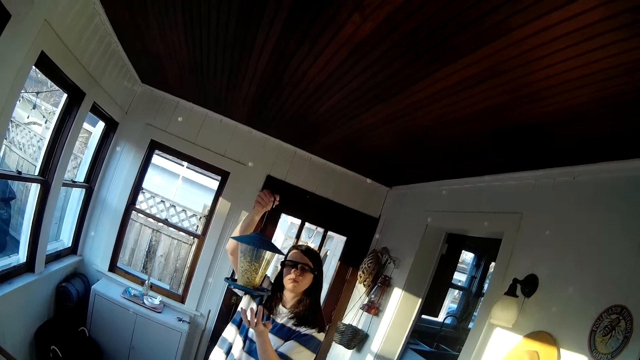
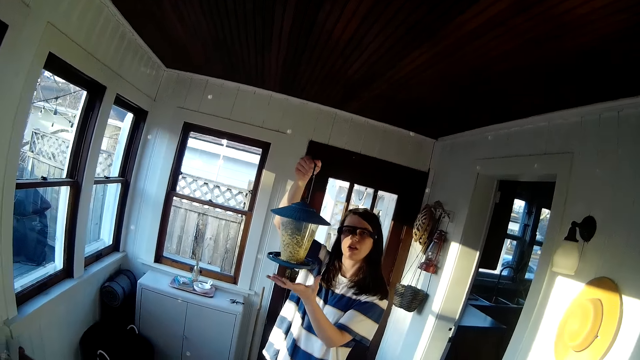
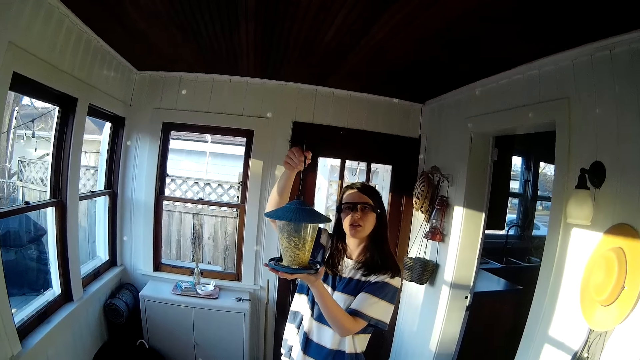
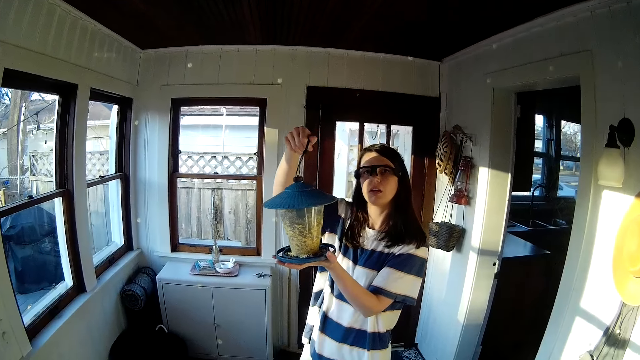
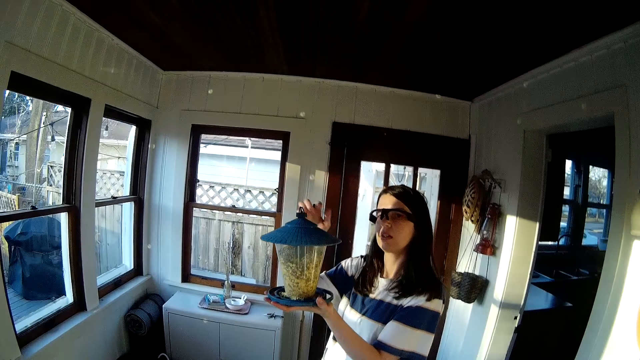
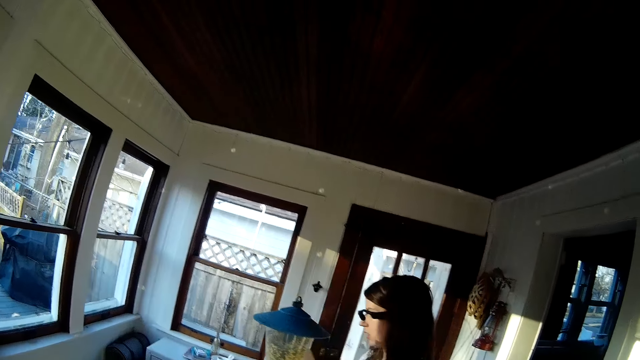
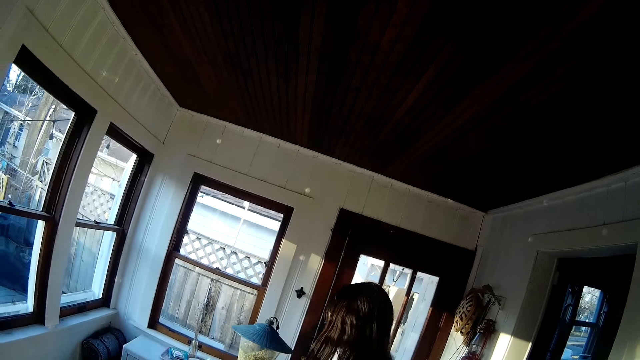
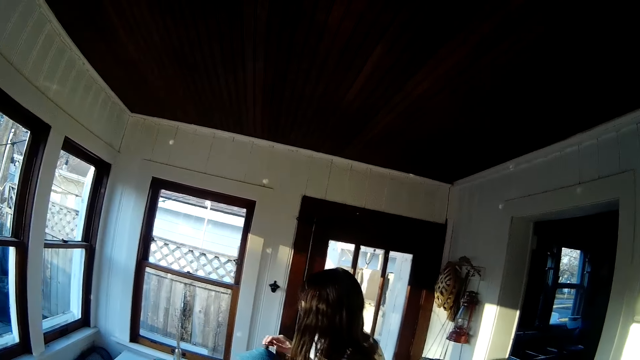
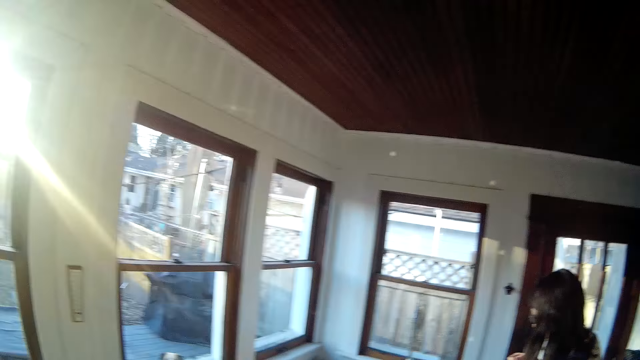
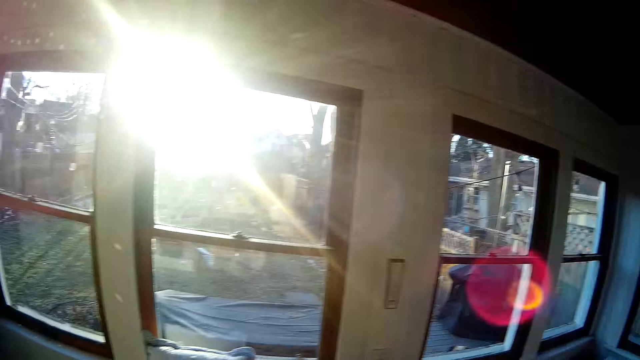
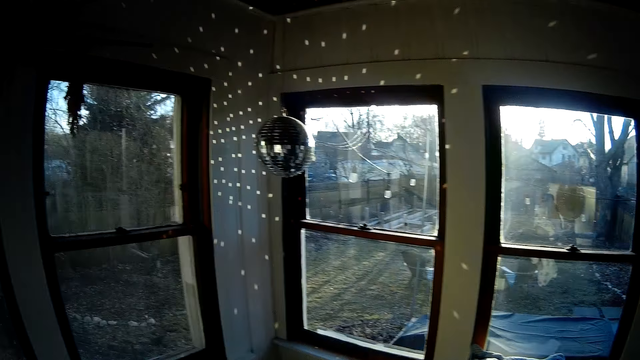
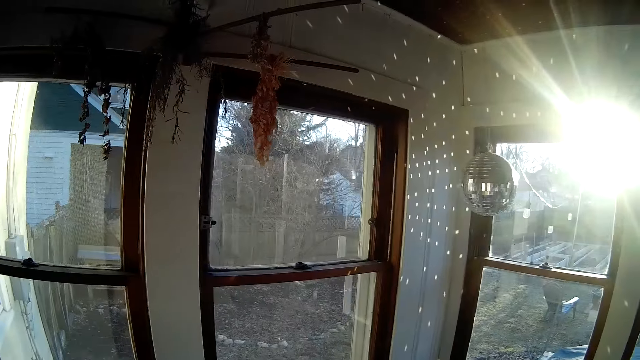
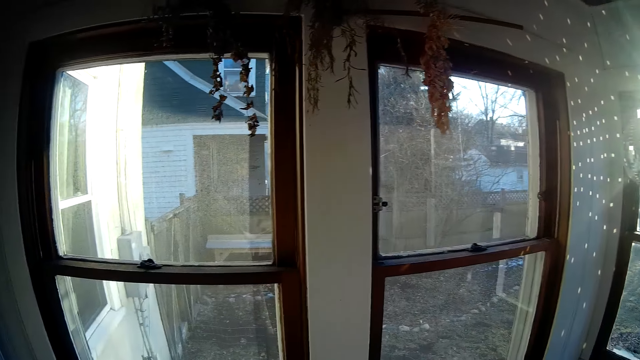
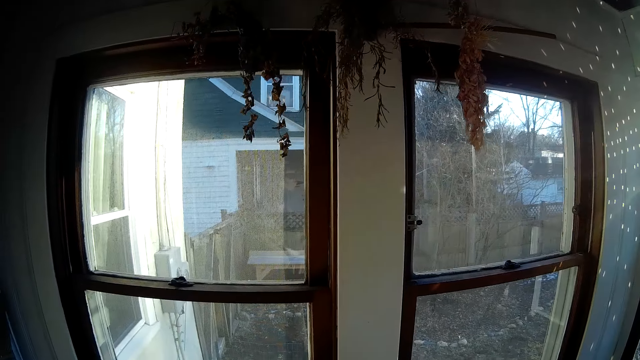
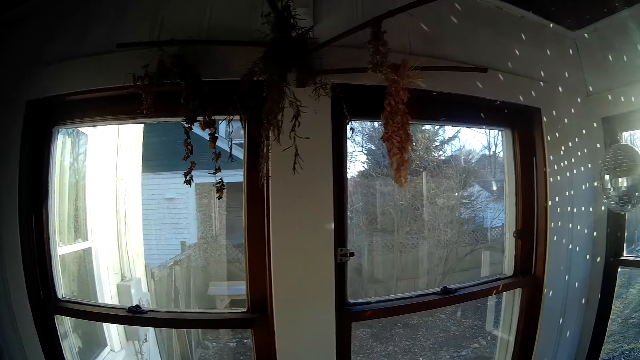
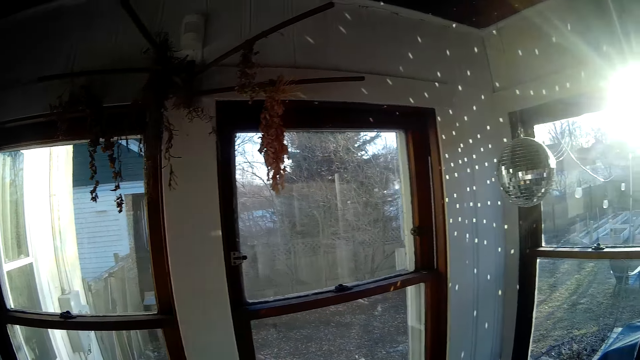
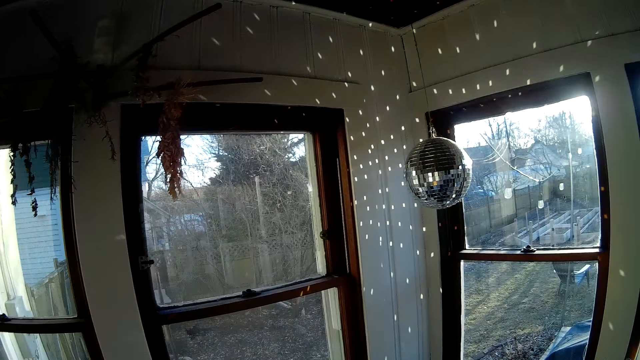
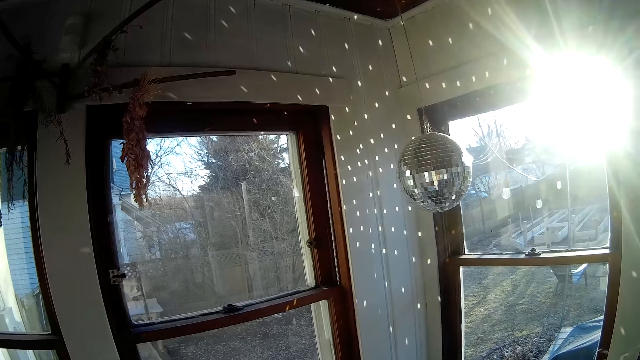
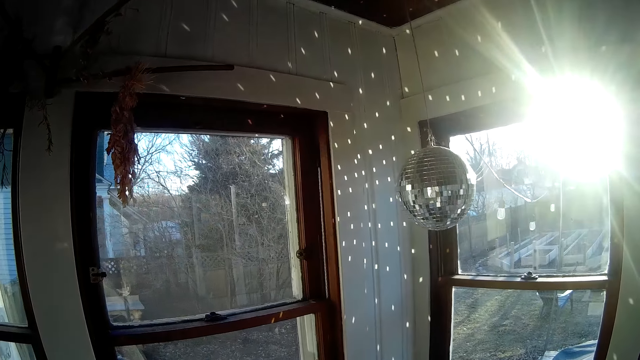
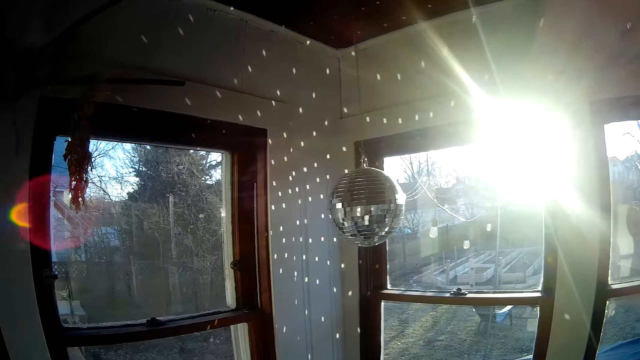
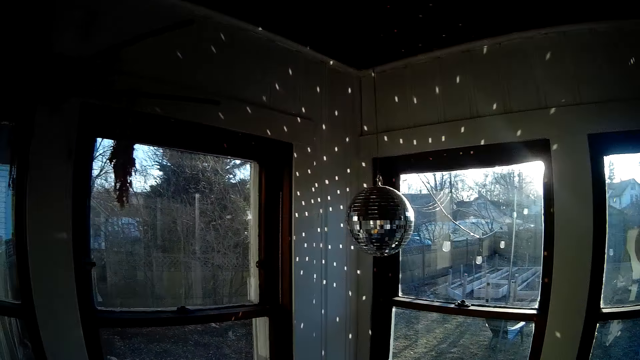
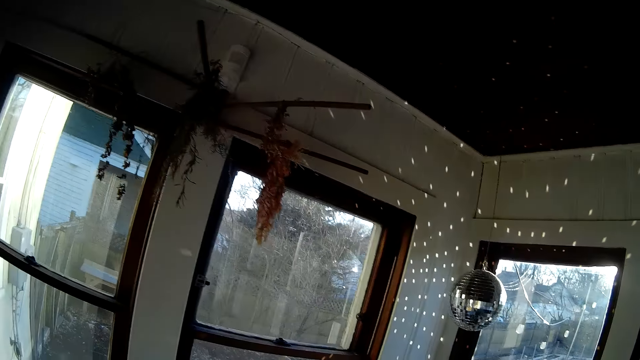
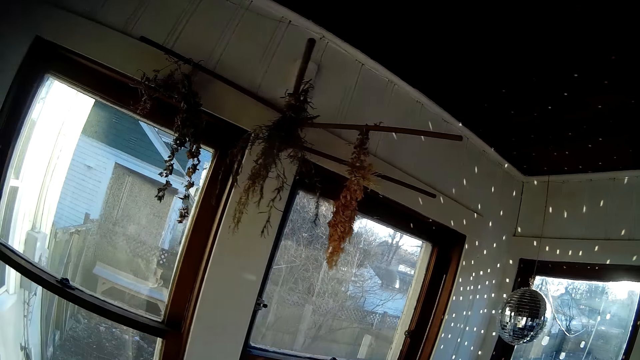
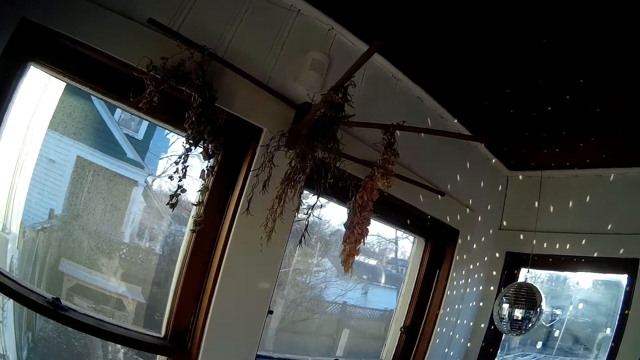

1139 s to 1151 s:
The woman holds the bird feeder with her left hand. The camera wearer looks around.

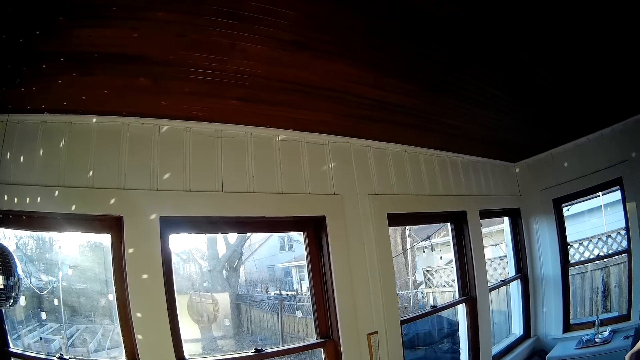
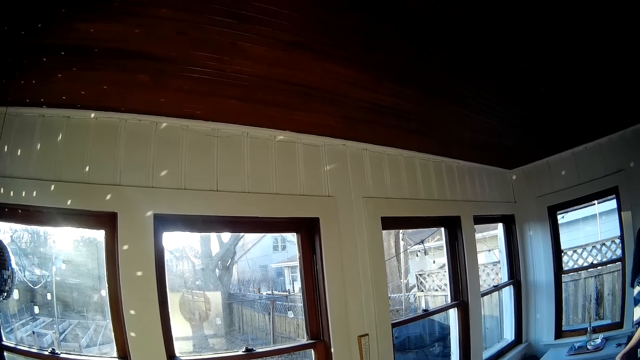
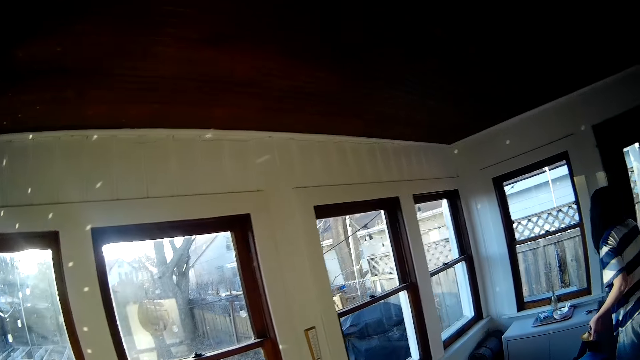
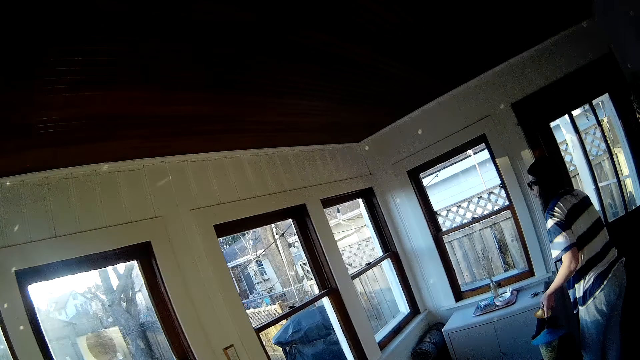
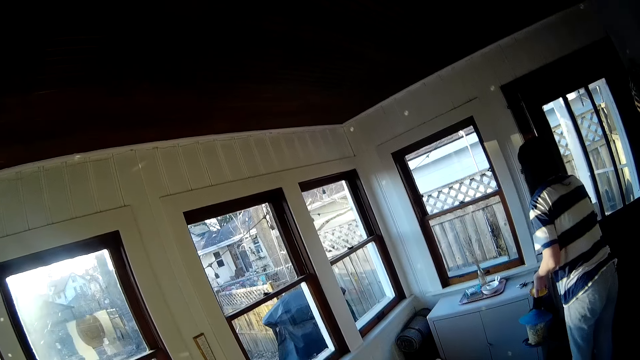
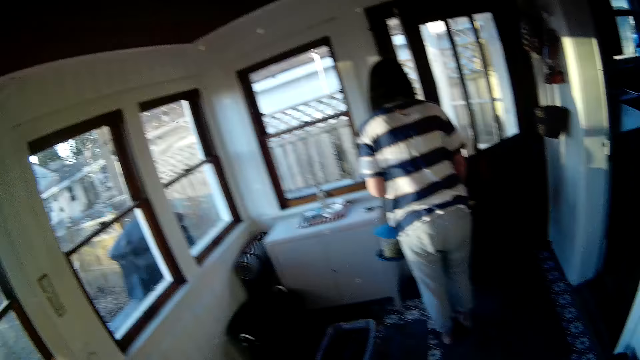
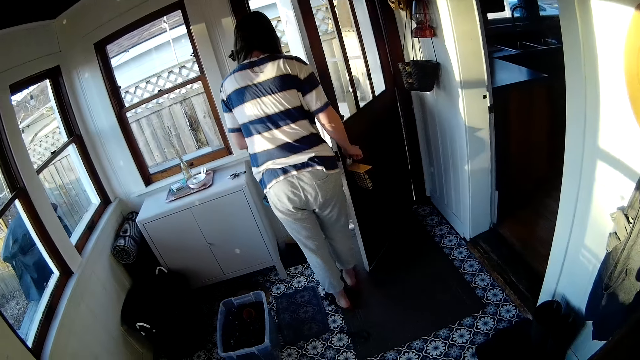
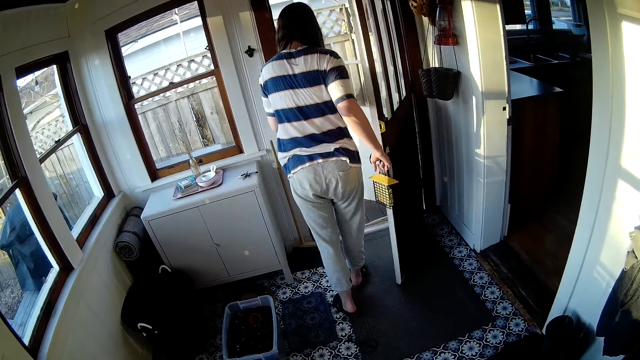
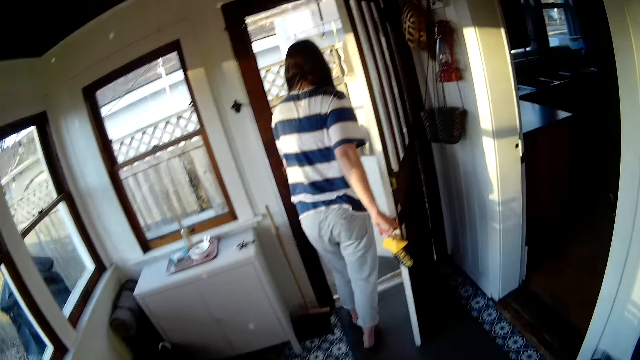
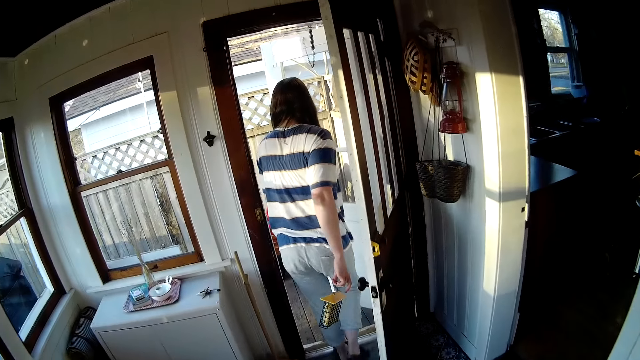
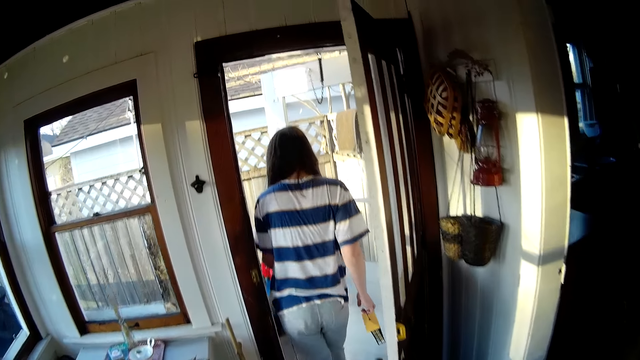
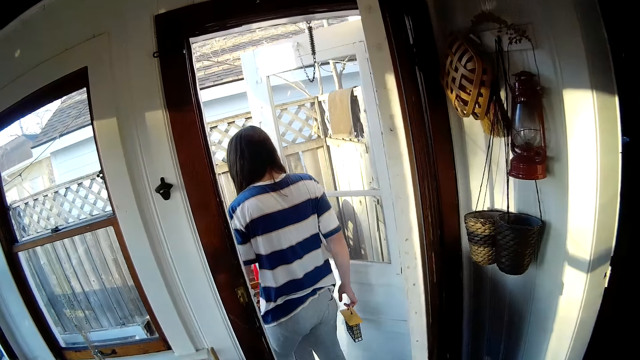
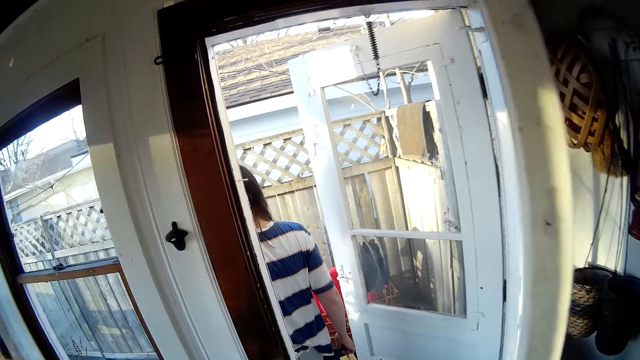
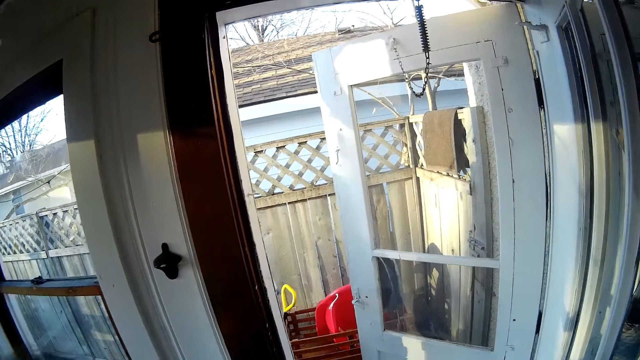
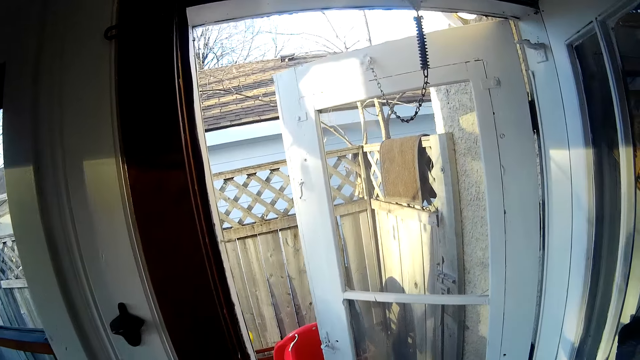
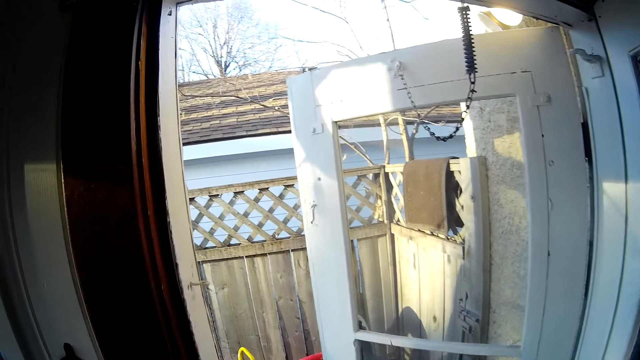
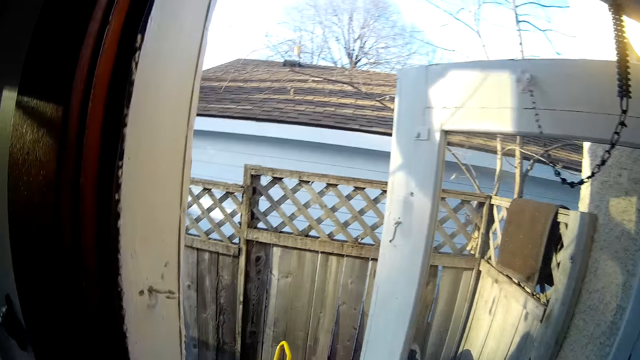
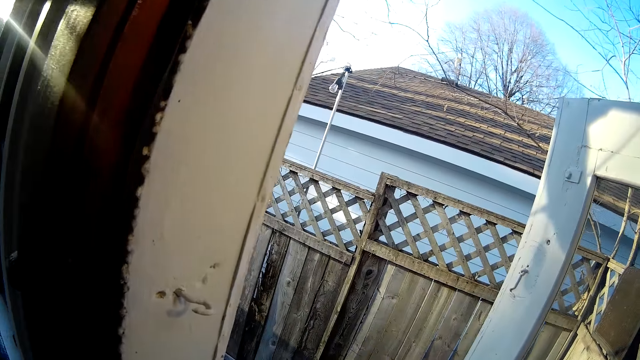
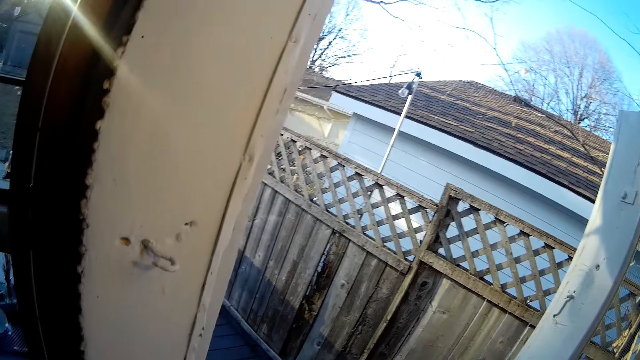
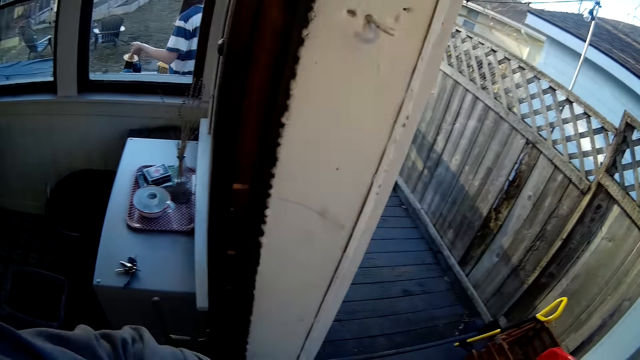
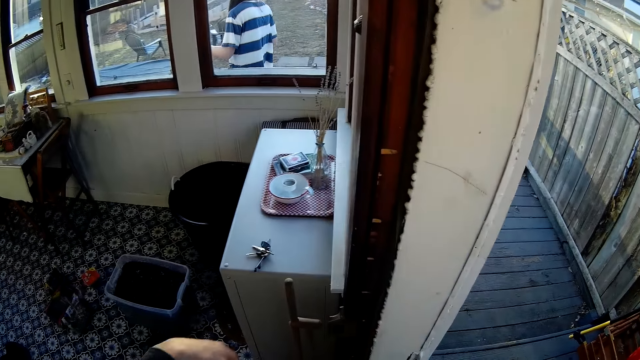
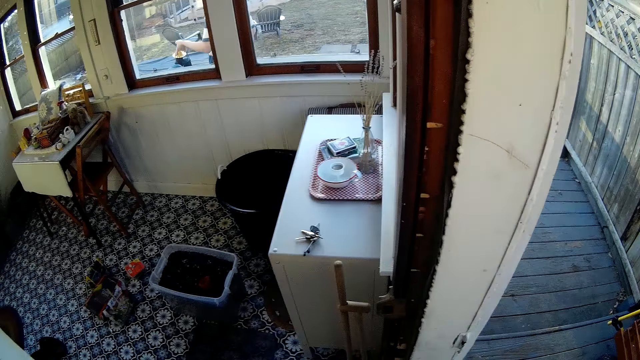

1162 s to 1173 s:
The camera wearer walks around. The woman opens a door with her right hand and walks out of the apartment.
